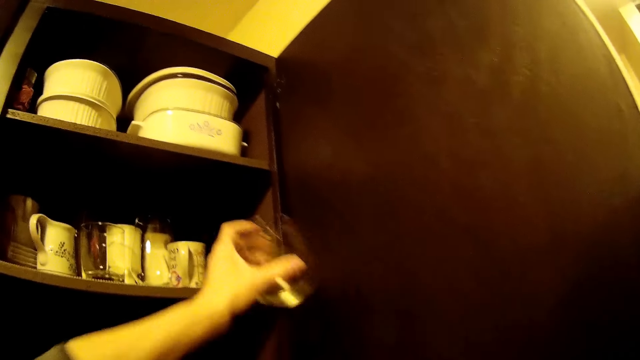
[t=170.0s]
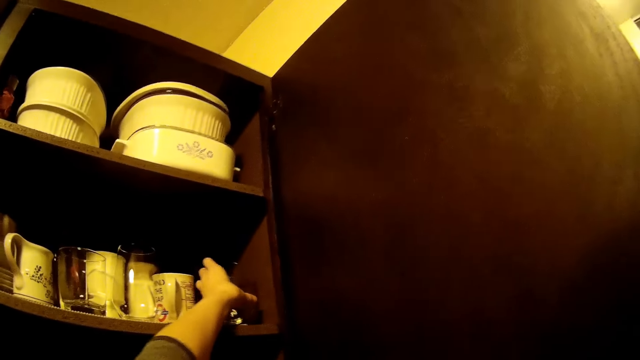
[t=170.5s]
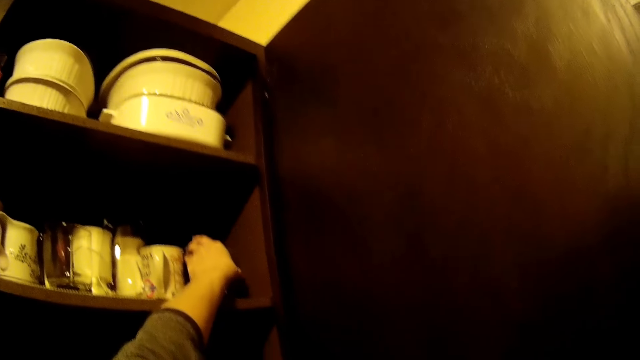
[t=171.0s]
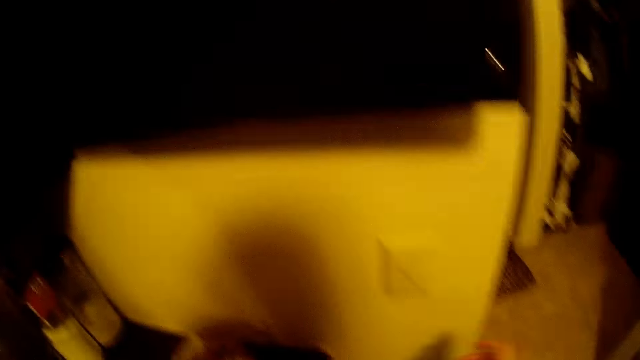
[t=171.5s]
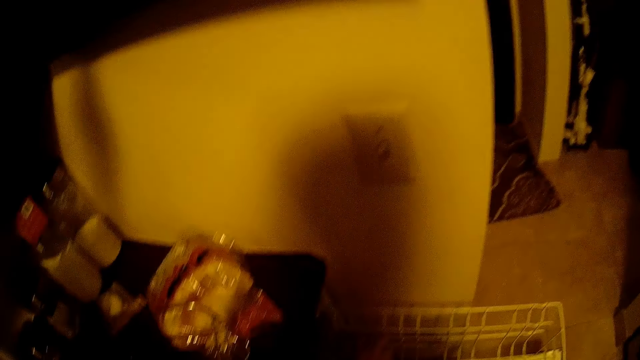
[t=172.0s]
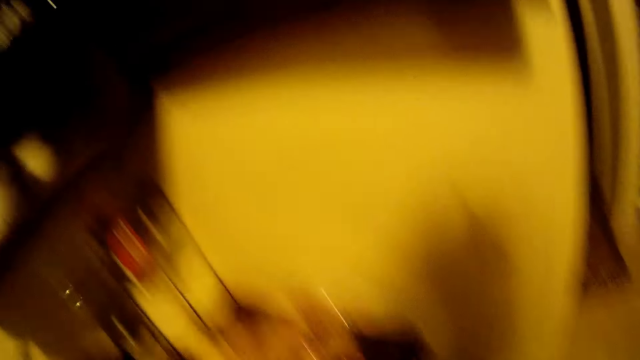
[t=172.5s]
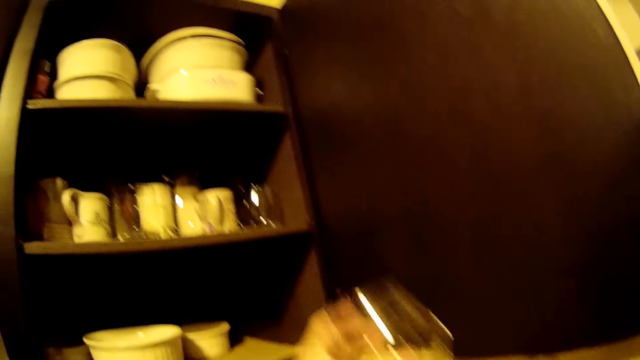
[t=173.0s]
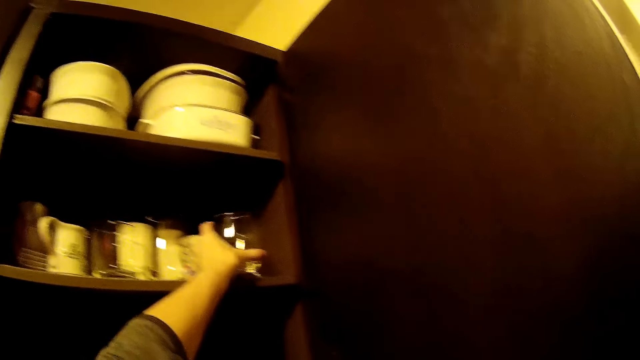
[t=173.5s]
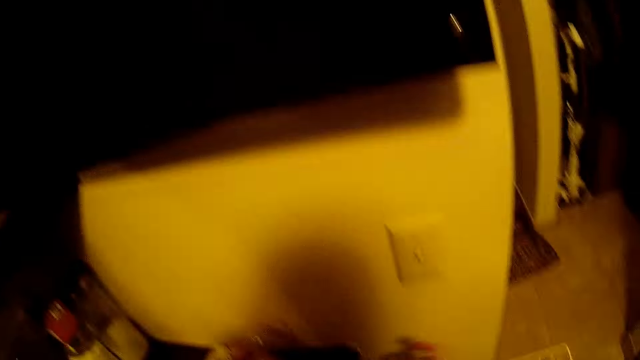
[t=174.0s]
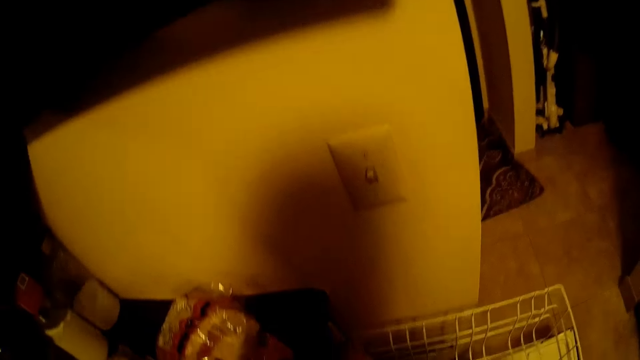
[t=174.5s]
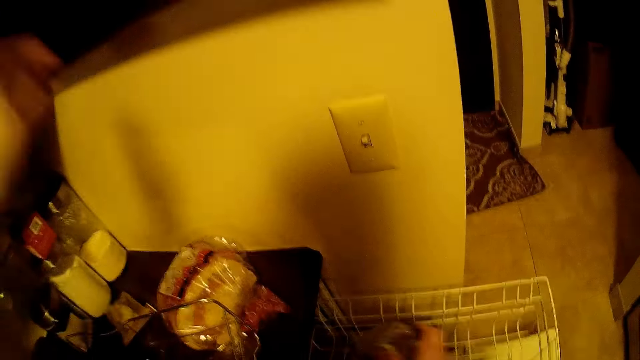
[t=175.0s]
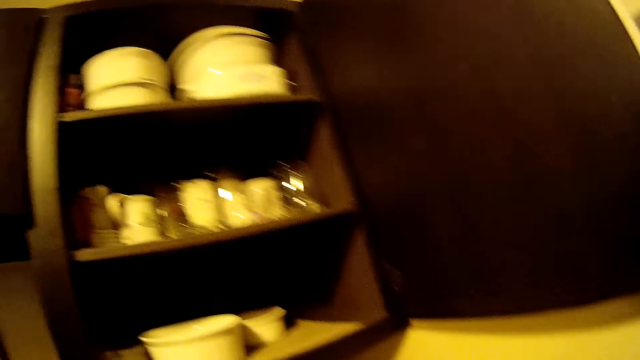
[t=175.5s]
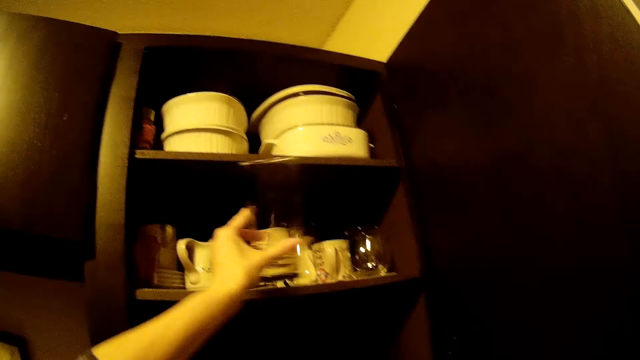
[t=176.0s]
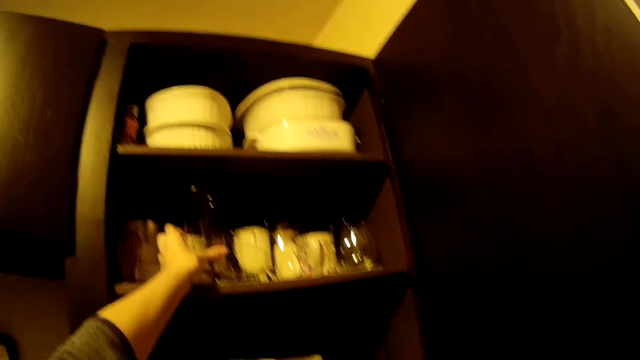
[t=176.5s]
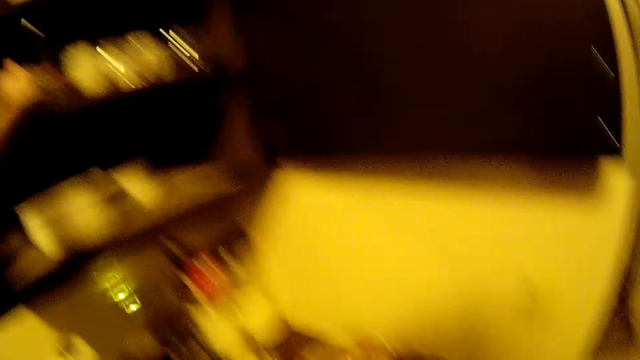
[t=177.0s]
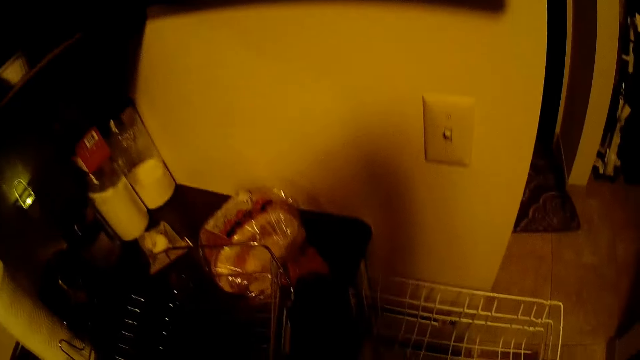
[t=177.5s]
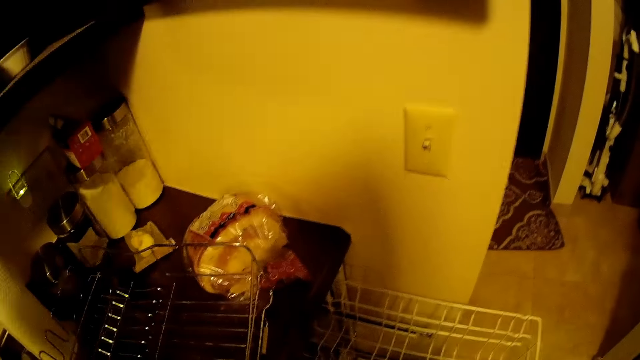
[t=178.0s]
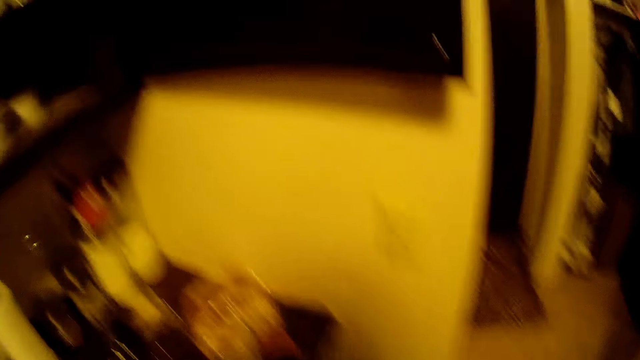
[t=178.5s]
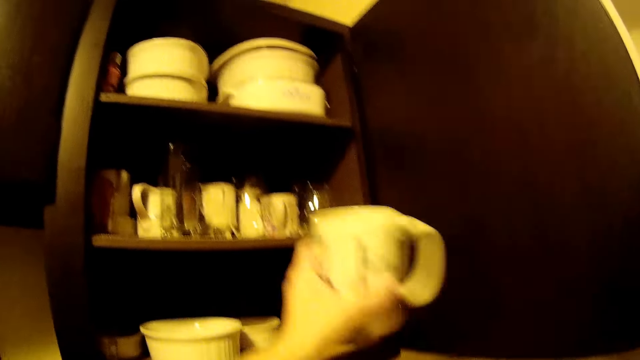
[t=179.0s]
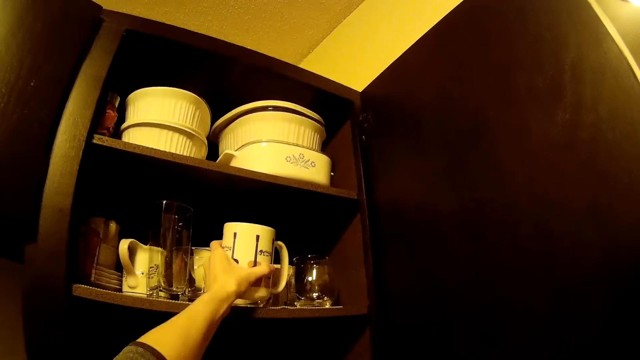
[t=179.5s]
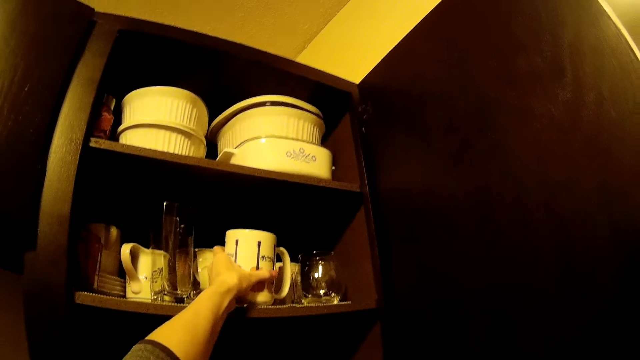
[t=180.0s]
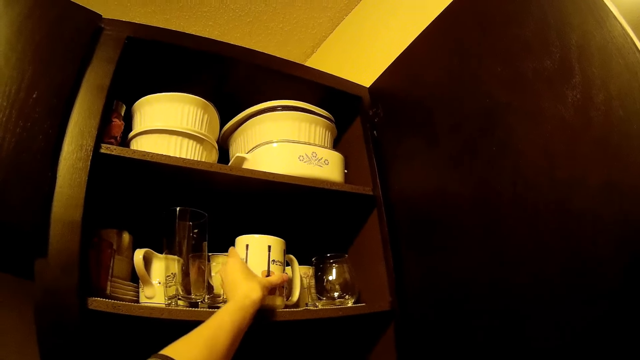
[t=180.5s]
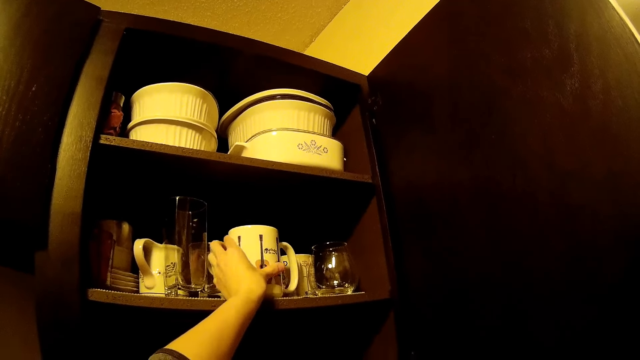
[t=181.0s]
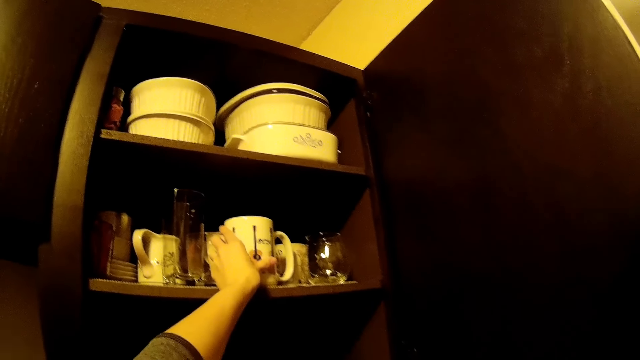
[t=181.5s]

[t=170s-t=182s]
The camera wearer places a glass in the cabinet shelf cup with his left hand repeatedly. He places a mug cup in the cabinet shelf cup with his left hand.

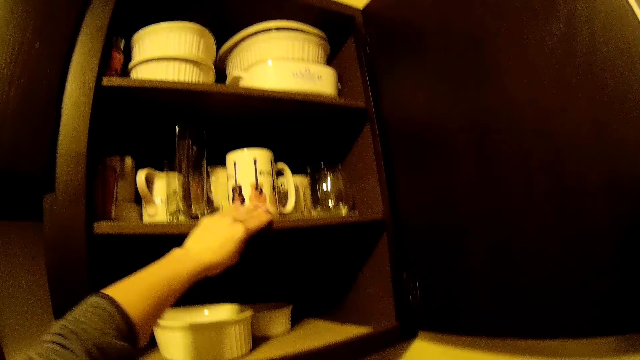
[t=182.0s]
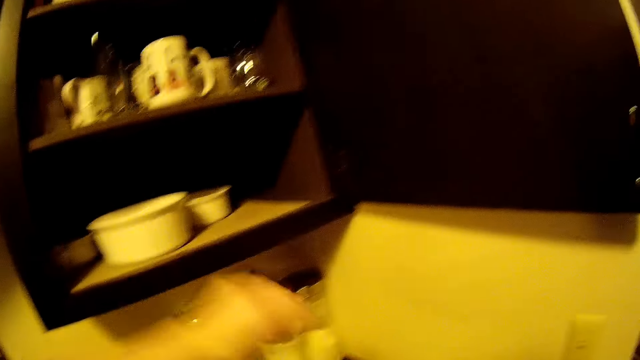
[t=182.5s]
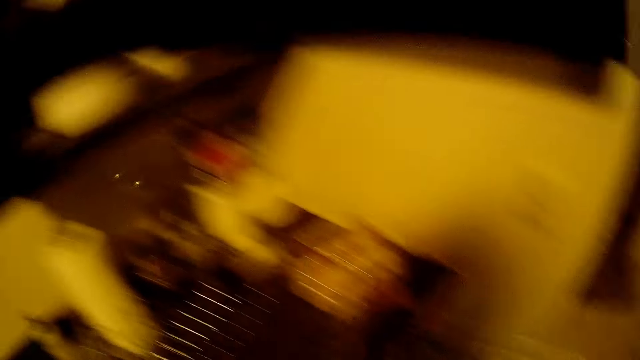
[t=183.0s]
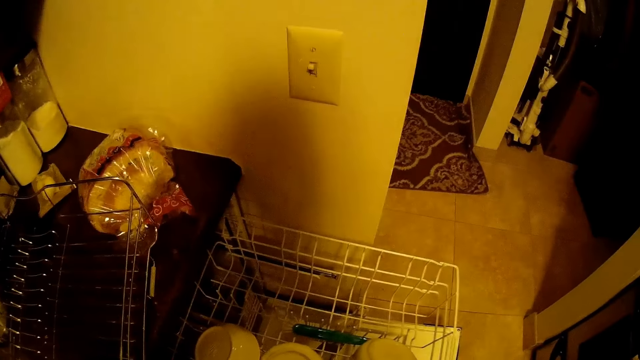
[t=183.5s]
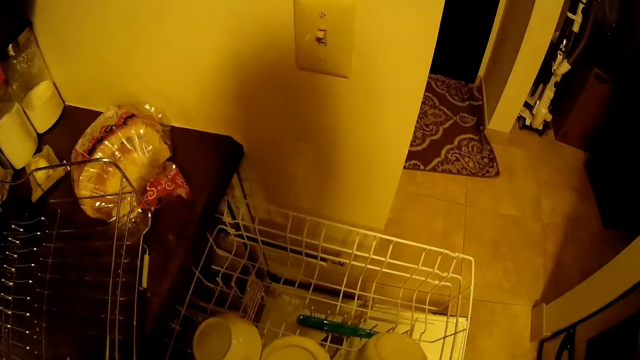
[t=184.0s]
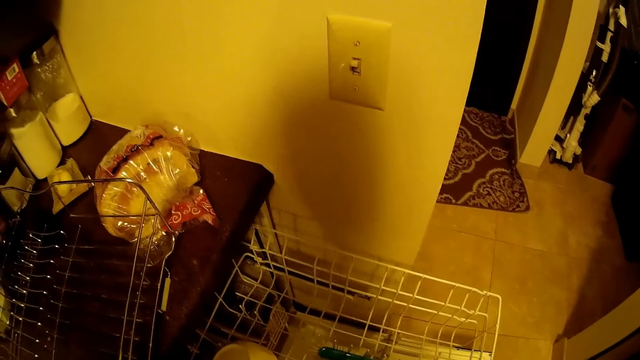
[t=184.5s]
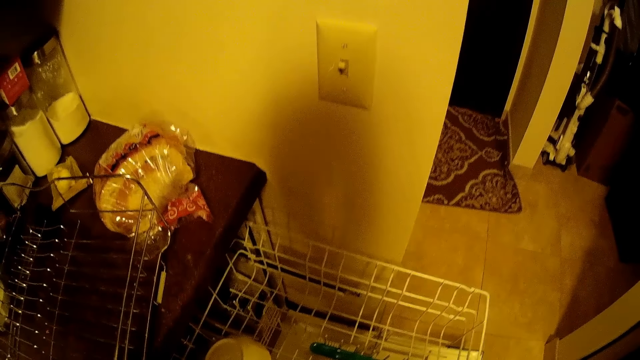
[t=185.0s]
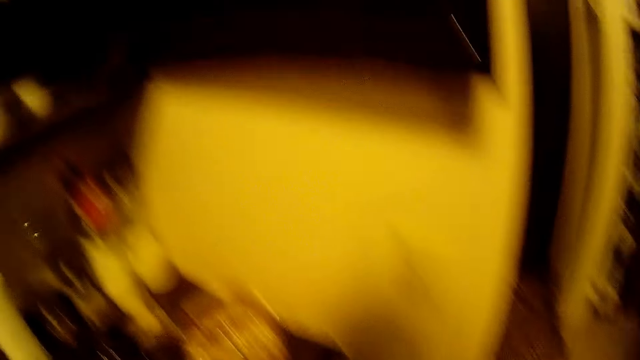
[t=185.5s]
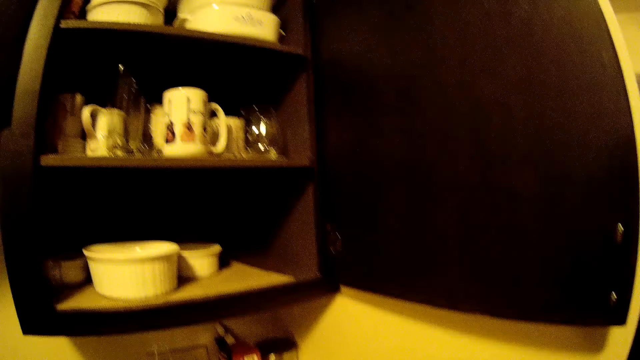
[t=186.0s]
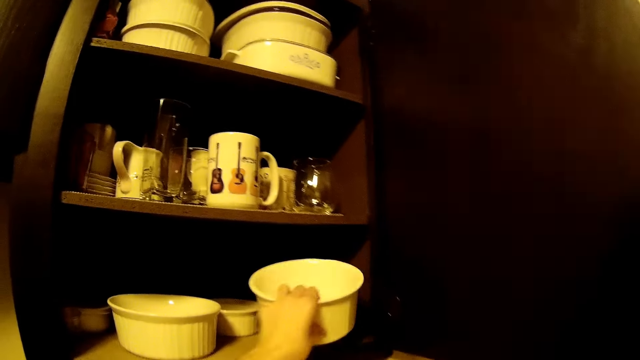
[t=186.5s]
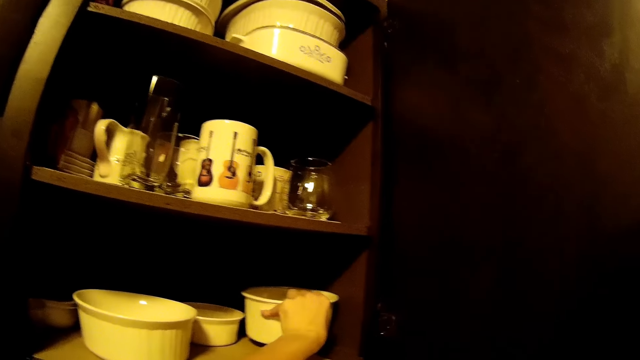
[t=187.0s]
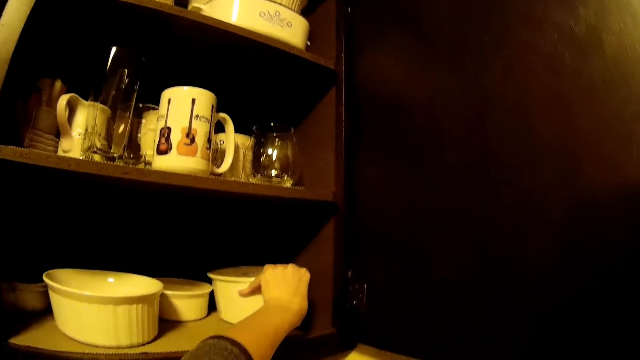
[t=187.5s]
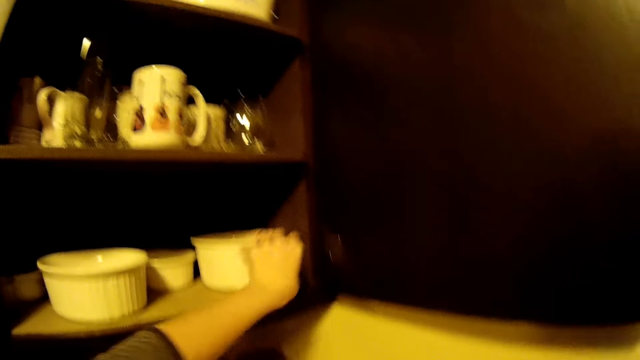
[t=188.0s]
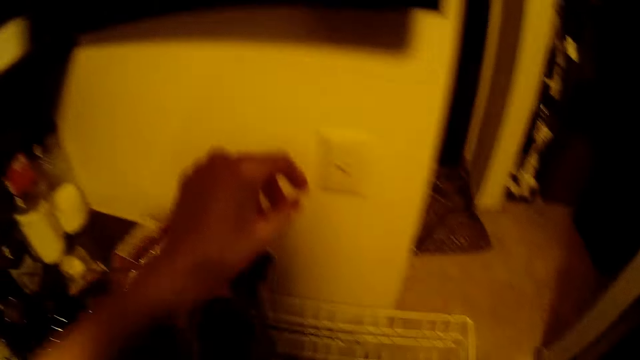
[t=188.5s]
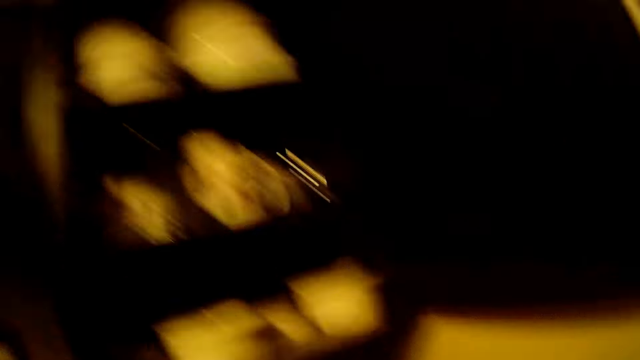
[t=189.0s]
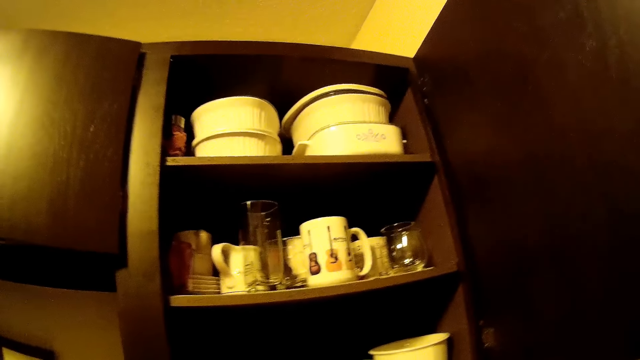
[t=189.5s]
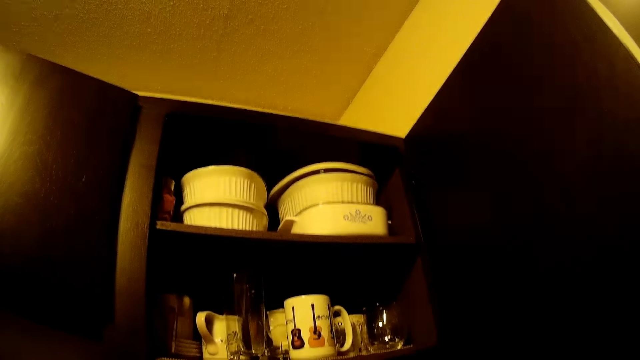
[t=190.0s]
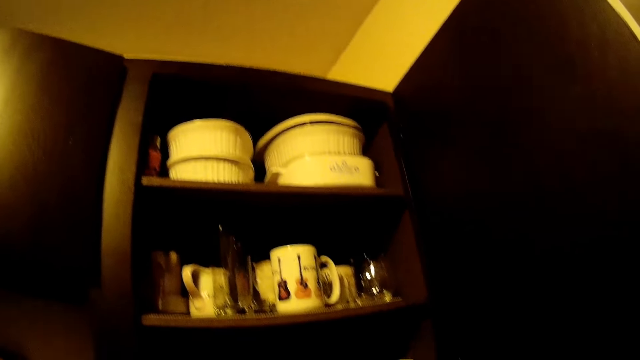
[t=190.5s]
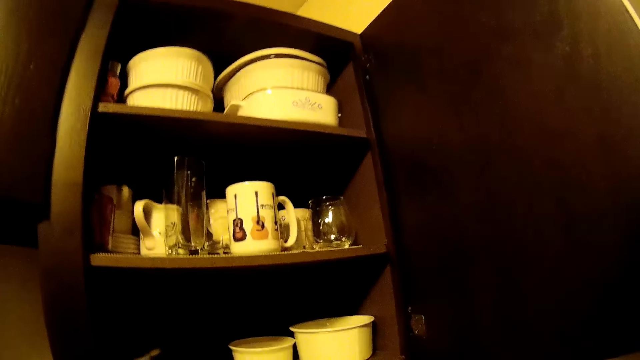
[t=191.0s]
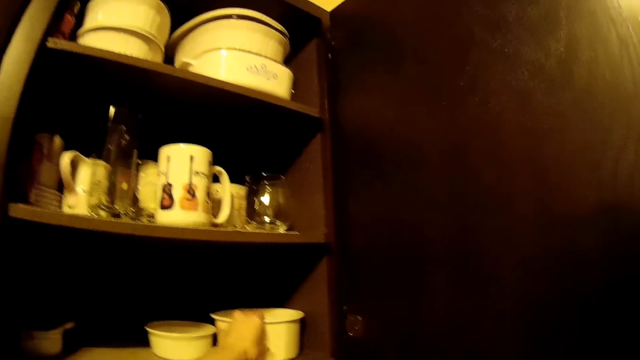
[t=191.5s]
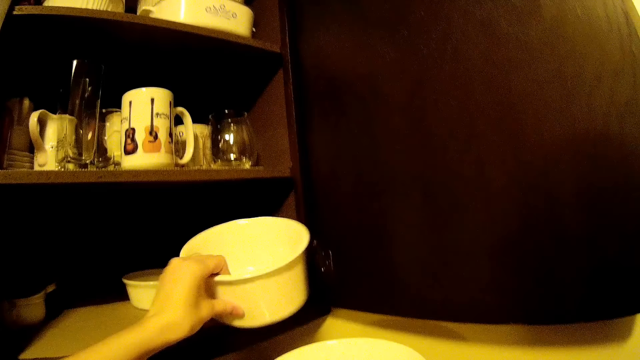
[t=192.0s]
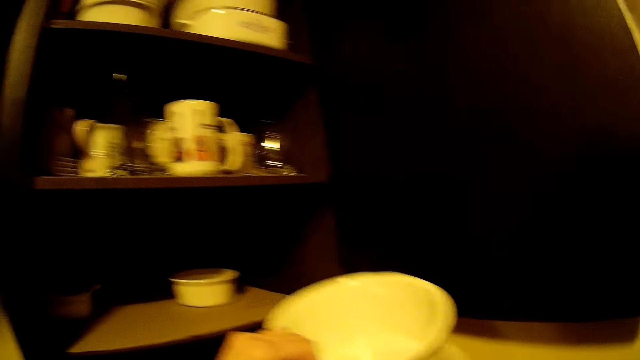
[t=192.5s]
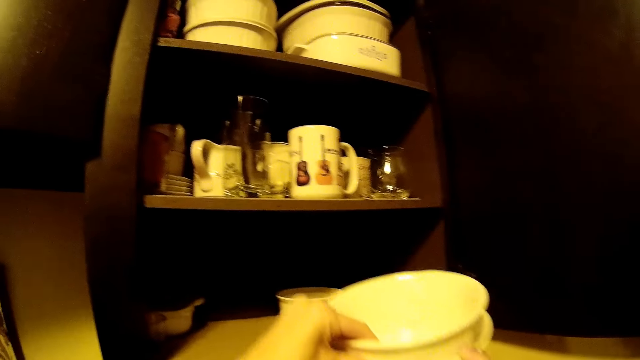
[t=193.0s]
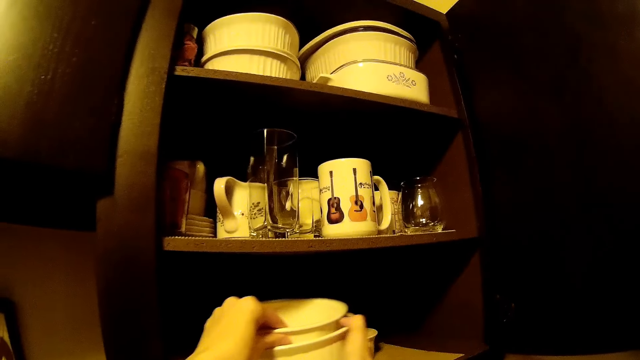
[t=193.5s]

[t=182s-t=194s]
The camera wearer picks a bowl from the dishwasher. He places the bowl in the cabinet shelf with his left hand. He picks the bowl in the shelf of the cabinet. He puts the bowl inside the other bowls.
